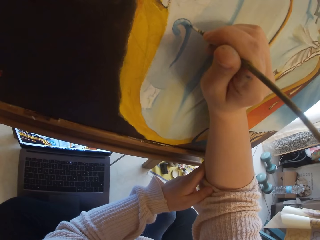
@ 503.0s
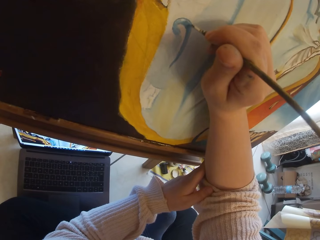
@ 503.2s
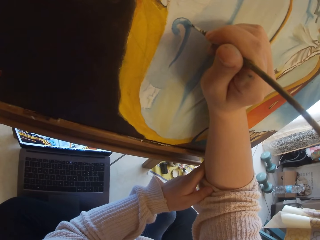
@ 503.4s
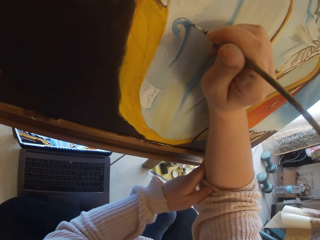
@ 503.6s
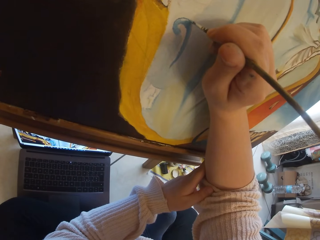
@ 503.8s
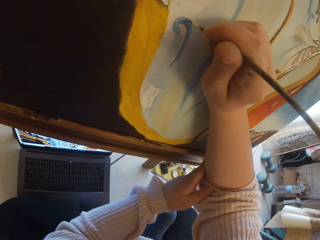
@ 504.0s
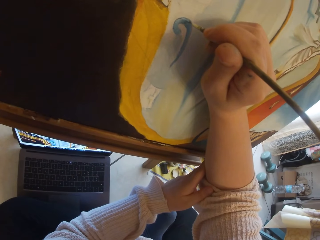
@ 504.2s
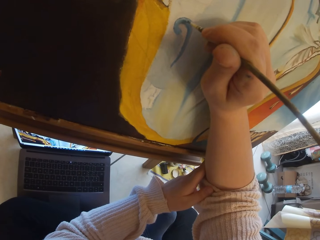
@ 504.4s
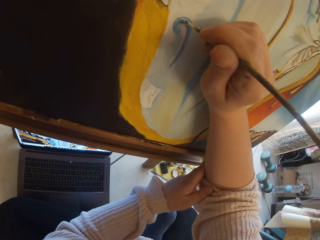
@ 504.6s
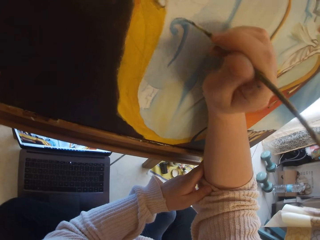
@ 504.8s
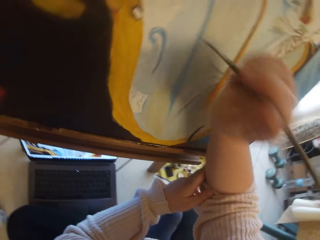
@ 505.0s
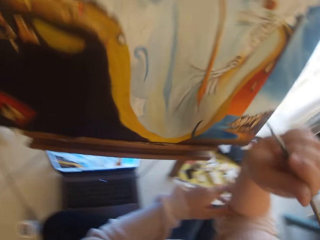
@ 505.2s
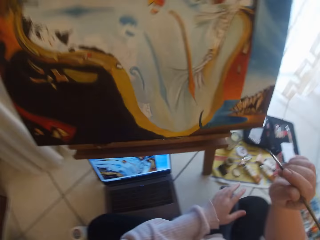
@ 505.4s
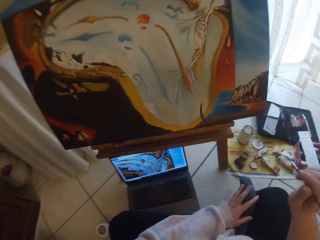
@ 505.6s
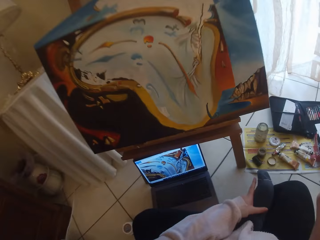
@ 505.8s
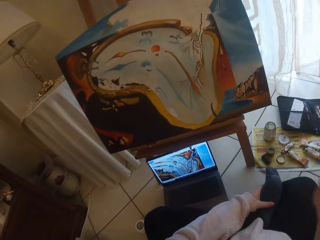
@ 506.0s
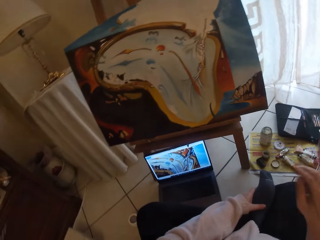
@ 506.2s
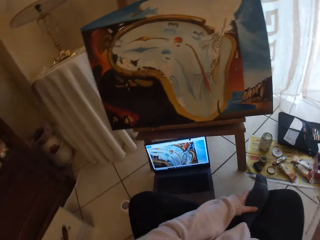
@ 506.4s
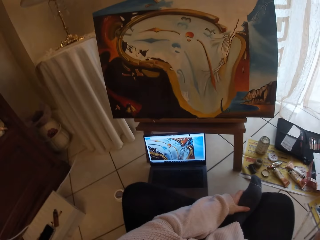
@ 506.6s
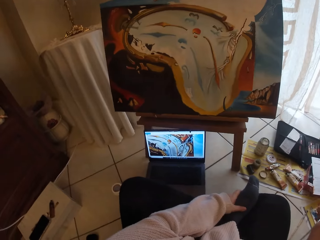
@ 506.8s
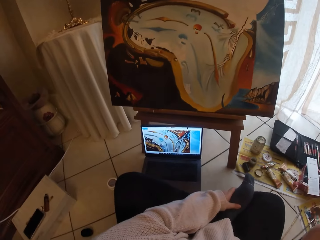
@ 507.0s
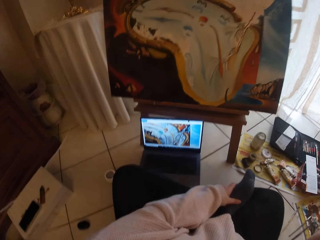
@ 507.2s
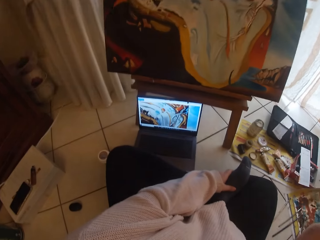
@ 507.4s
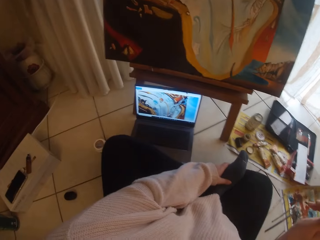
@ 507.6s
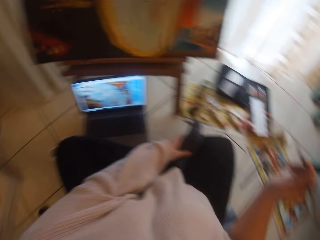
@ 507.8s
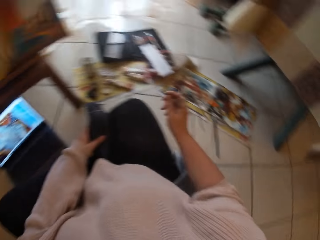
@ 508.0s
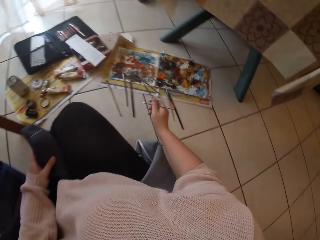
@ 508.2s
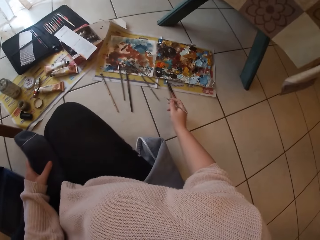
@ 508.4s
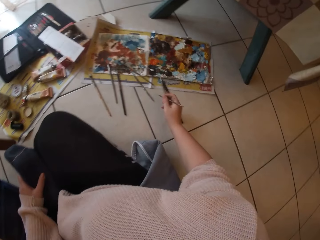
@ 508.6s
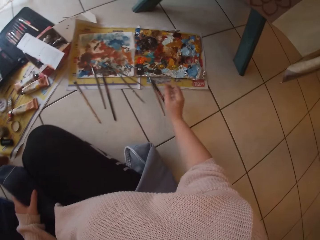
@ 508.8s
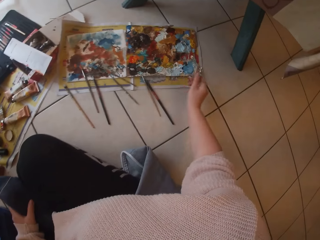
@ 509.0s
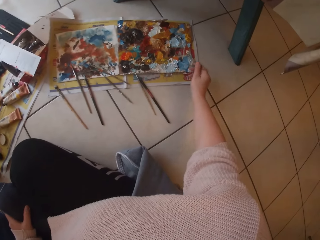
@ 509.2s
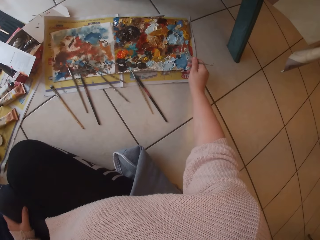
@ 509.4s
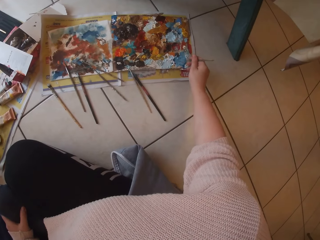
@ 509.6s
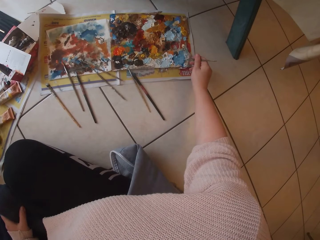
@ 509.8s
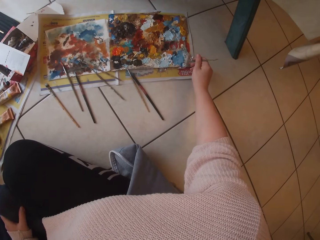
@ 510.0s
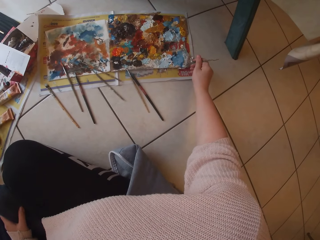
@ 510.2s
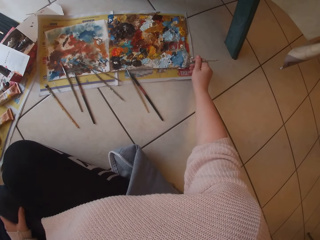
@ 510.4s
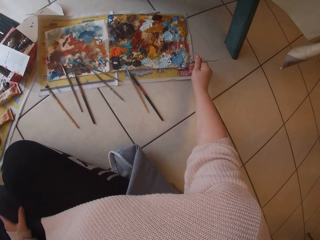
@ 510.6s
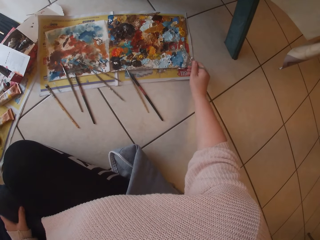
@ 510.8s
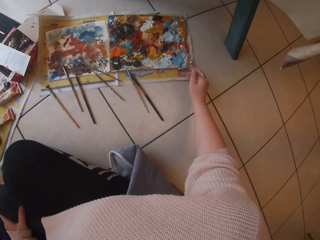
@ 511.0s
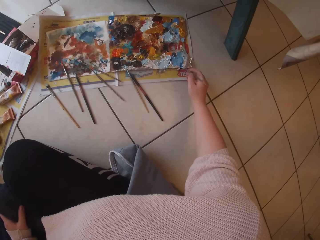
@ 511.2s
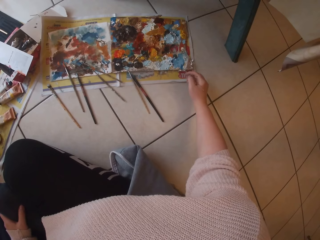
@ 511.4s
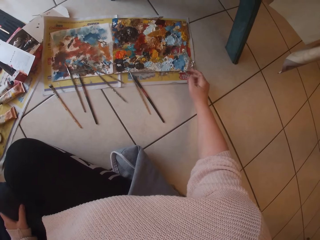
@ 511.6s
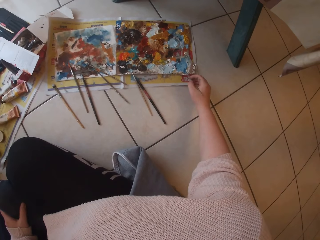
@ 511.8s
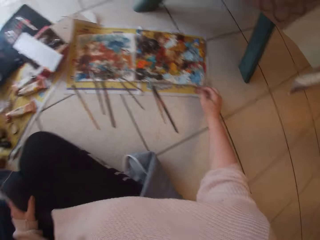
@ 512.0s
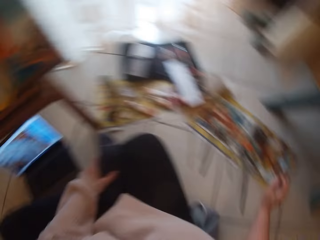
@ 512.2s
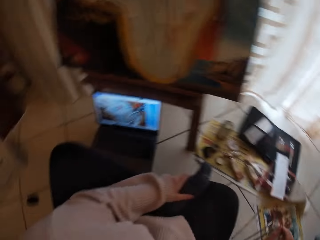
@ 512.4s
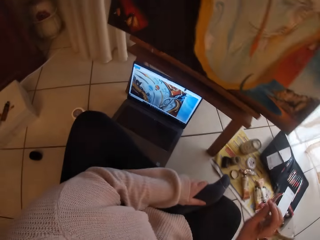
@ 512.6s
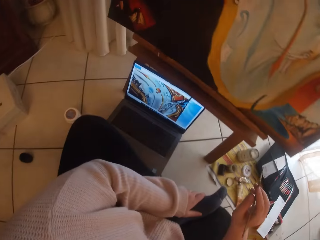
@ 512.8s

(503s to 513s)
The camera wearer removes the paintbrush from the painting. She places her left hand on her leg. She scoops paint from a palette on the ground with the paintbrush in her right hand.

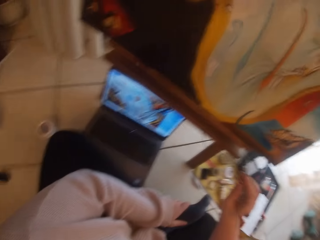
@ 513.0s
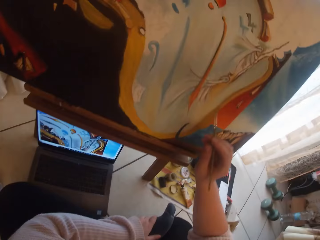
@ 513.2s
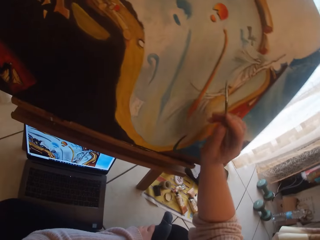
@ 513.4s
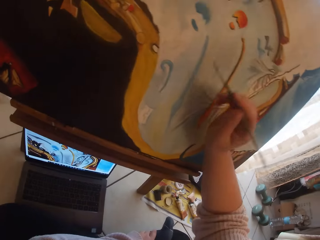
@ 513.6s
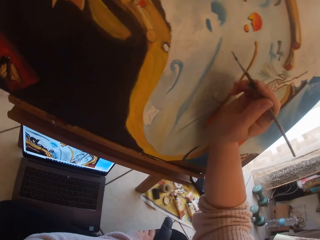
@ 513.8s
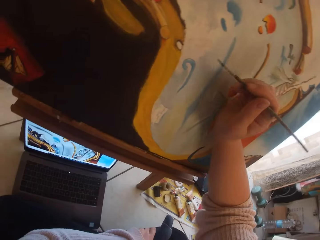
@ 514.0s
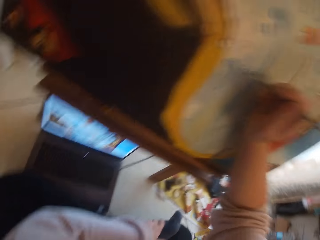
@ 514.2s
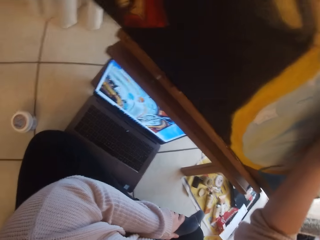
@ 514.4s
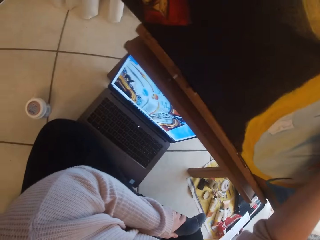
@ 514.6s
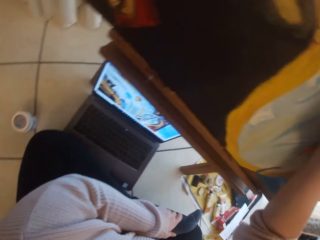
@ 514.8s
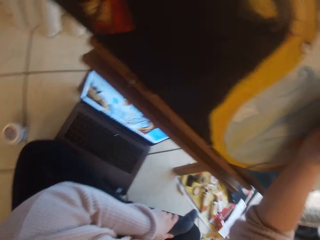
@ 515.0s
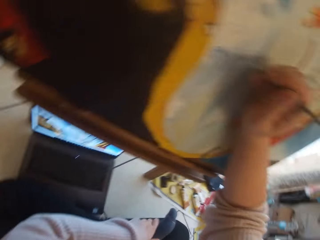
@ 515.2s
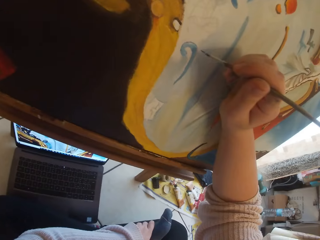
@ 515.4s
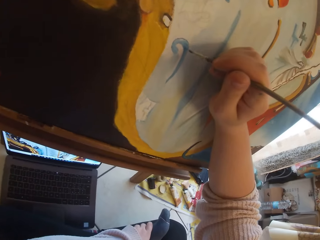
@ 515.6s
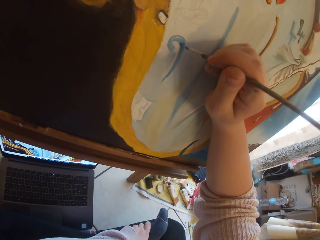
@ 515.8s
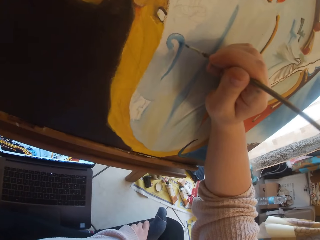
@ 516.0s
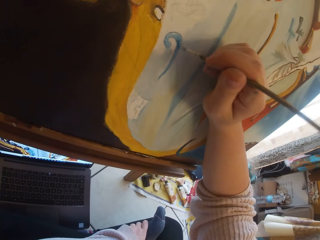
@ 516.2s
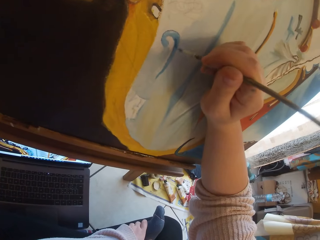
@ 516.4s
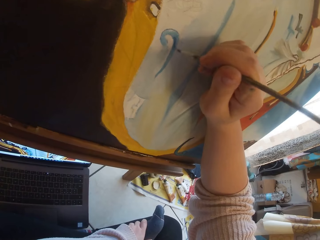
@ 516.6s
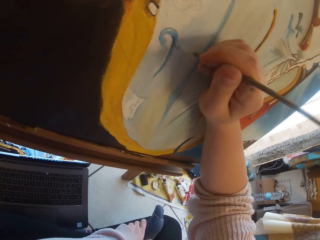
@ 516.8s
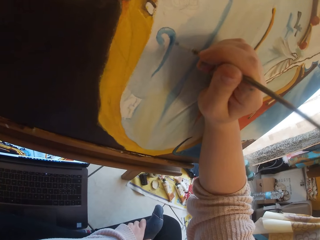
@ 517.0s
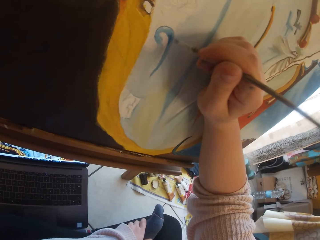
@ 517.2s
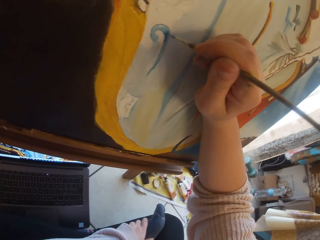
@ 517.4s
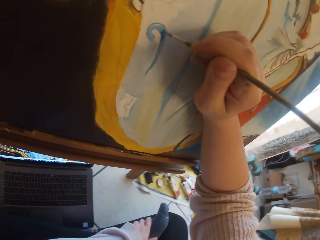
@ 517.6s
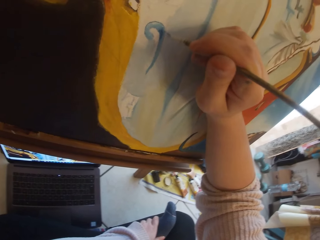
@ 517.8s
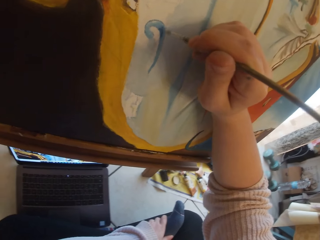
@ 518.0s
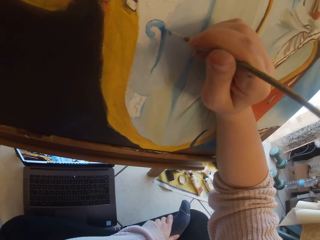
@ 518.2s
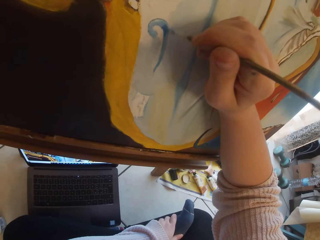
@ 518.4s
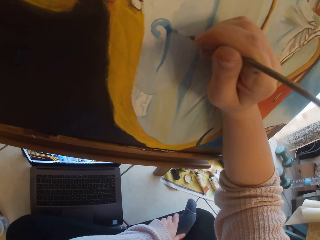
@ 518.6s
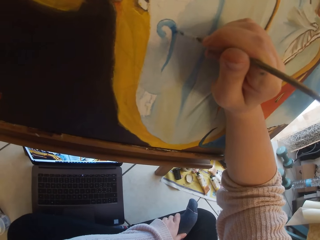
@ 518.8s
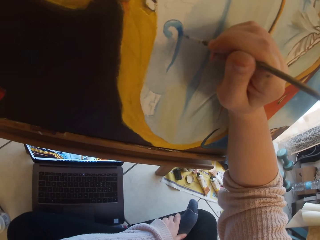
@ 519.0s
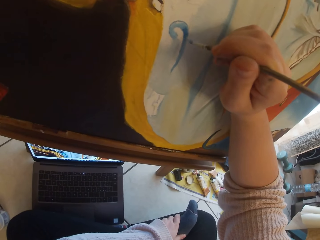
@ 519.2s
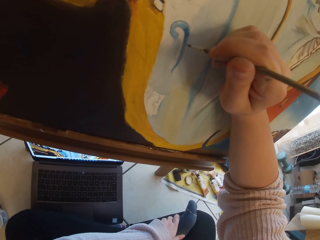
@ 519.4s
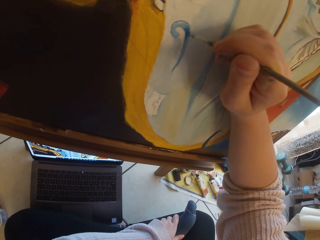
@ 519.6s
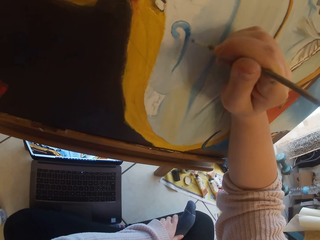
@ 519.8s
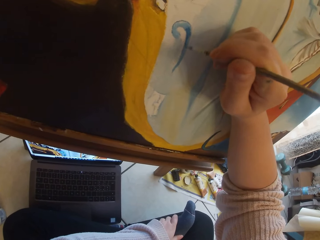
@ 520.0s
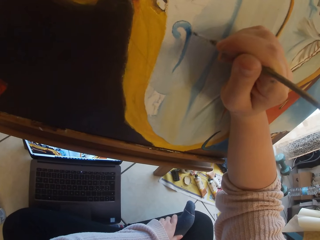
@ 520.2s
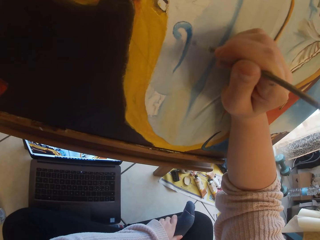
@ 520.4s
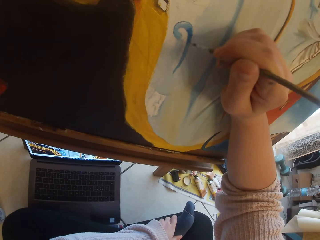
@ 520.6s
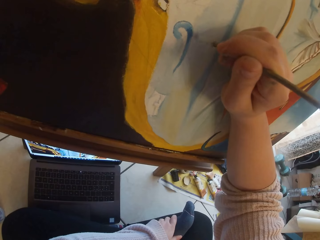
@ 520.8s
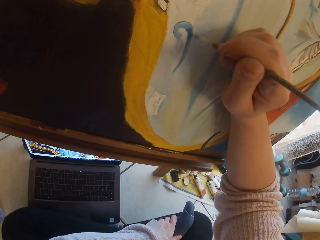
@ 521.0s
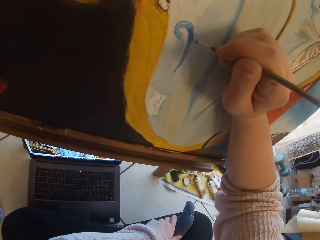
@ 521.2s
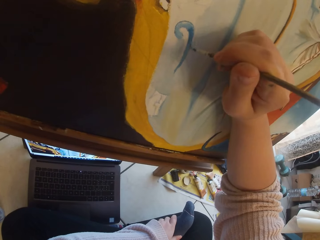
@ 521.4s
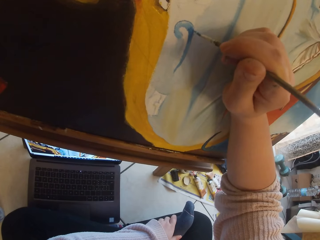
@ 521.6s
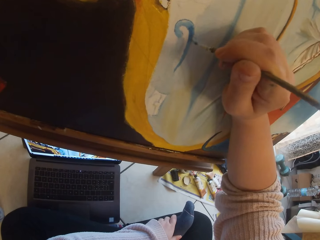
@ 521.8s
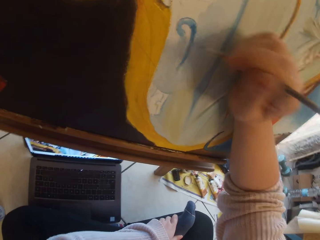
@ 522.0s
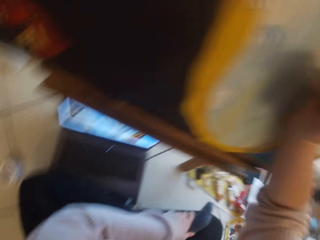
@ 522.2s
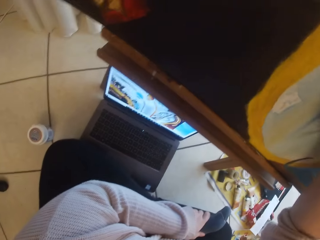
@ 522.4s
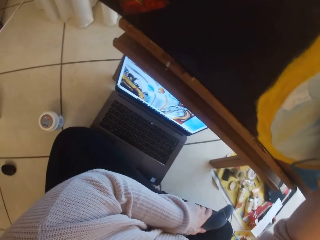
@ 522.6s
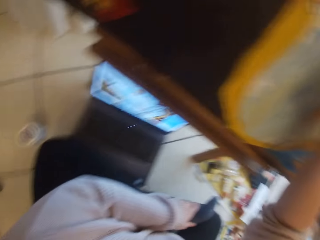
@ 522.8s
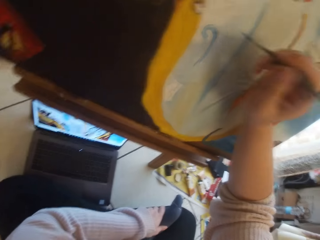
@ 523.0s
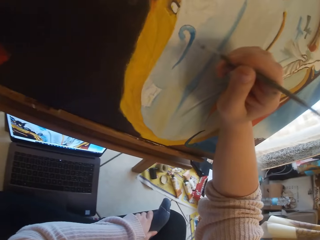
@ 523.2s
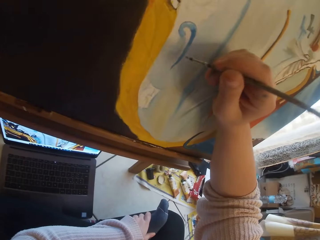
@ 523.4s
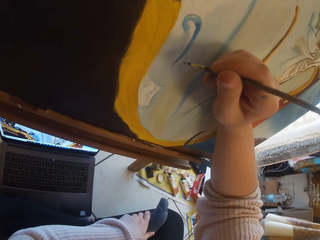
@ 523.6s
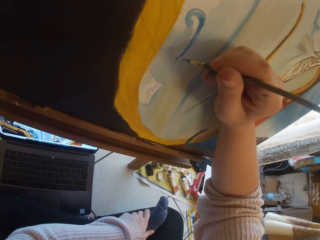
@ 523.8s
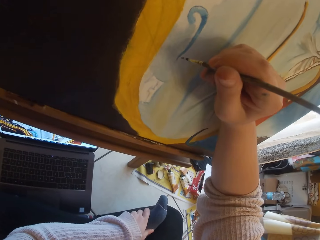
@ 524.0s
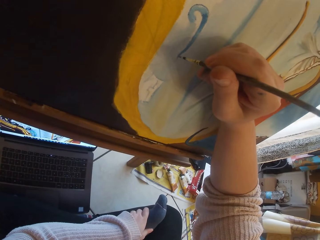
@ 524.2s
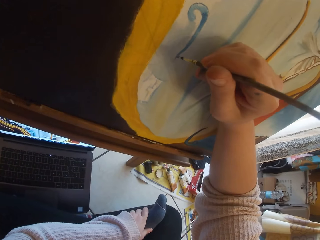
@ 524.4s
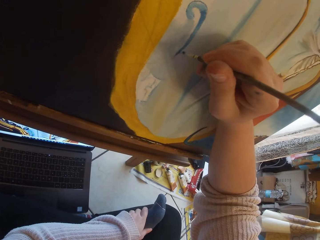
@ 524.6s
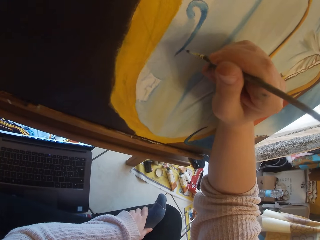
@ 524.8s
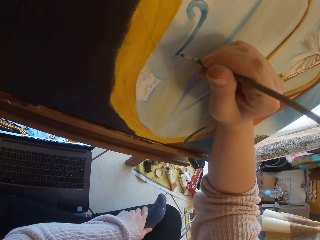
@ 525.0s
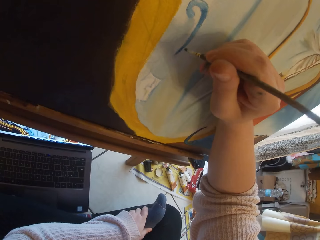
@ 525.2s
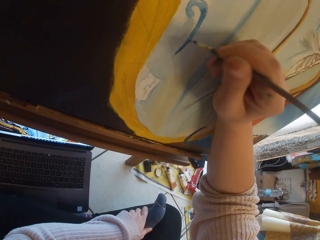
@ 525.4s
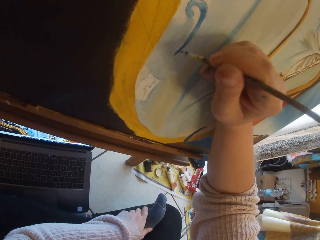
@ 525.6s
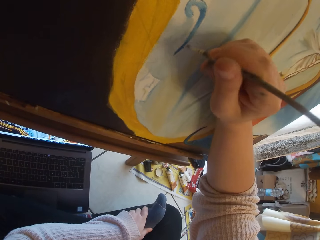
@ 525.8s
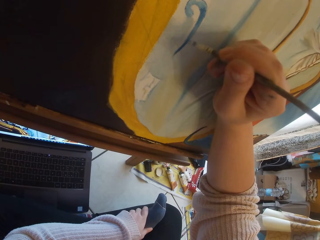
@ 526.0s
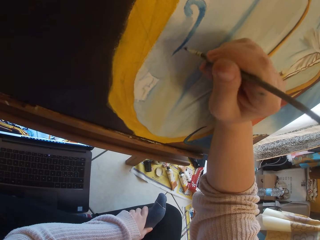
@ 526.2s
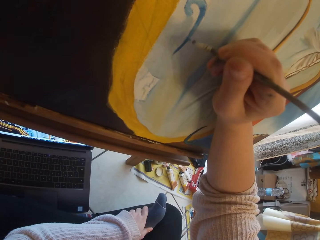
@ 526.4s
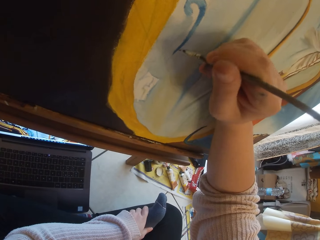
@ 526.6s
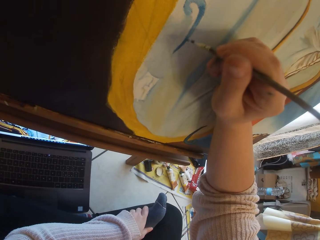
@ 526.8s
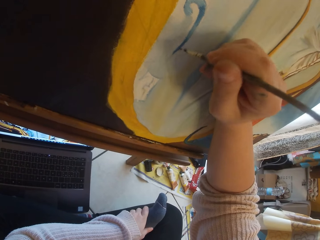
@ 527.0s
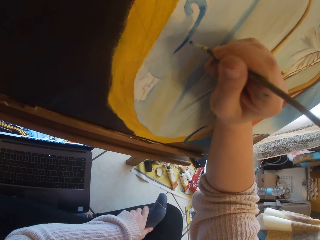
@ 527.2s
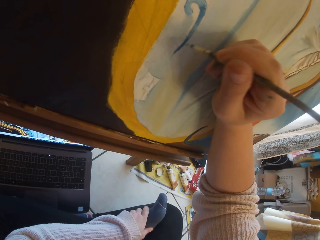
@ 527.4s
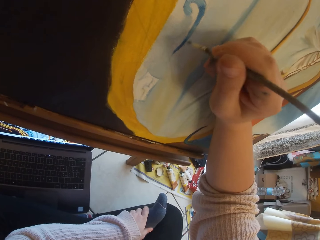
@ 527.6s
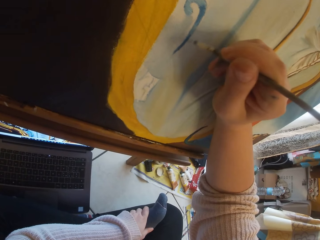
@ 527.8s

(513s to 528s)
The camera wearer looks aside. She paints the image from the laptop on the ground on canvas with the paintbrush in her right hand. She looks aside. She paints a painting.
